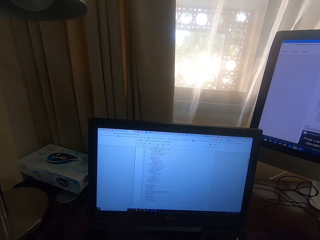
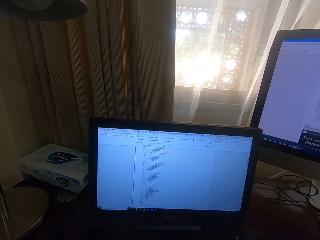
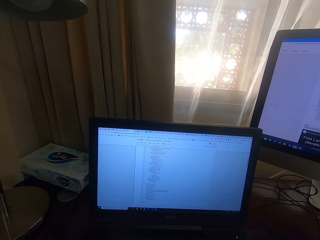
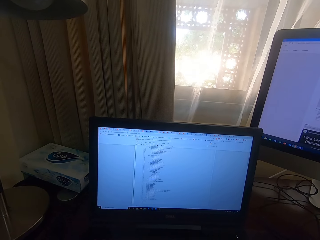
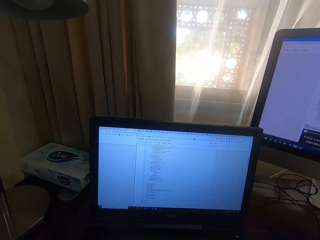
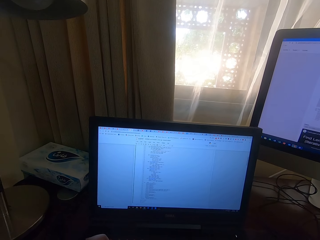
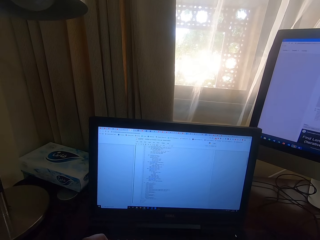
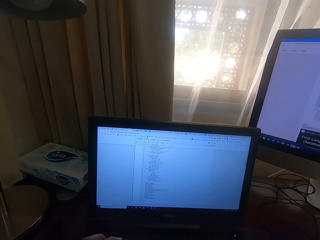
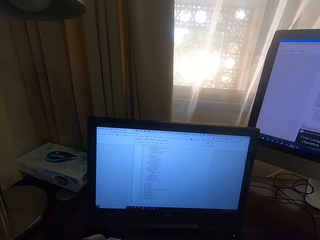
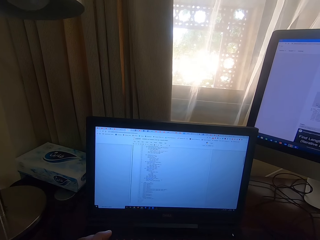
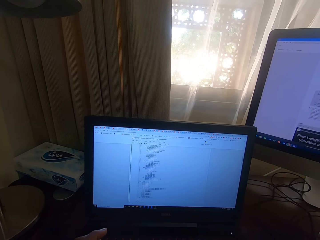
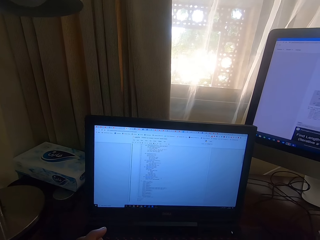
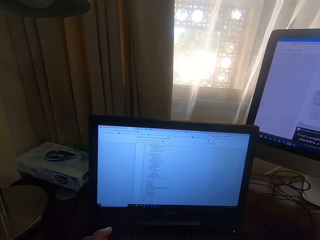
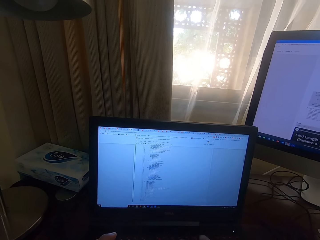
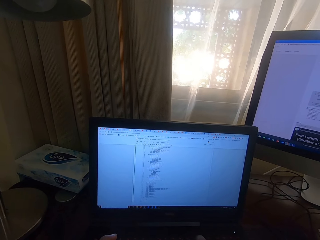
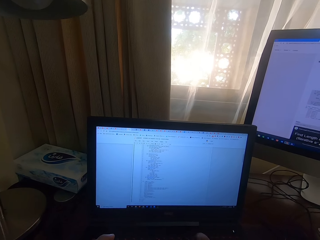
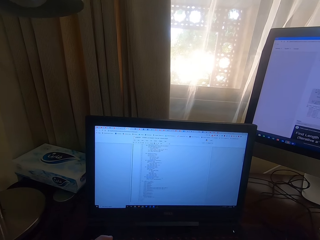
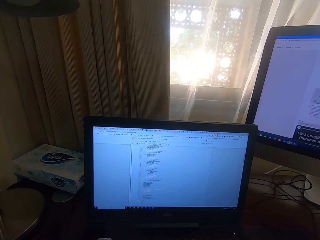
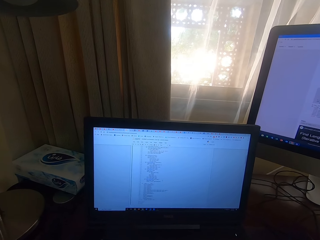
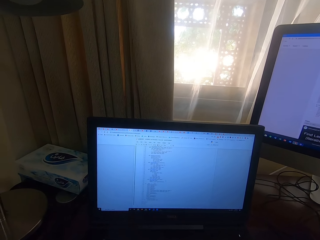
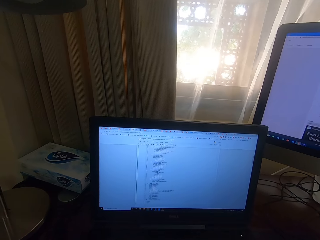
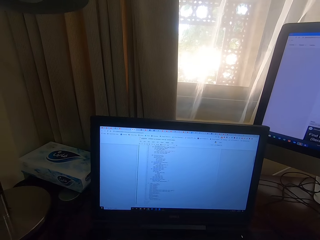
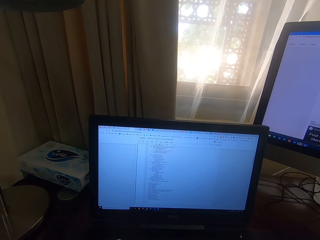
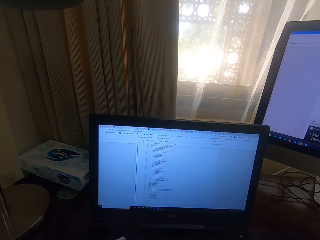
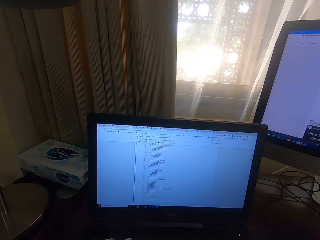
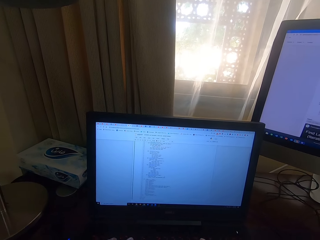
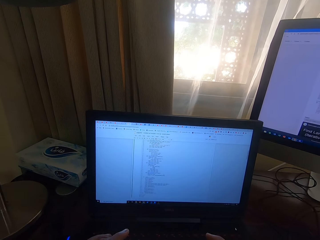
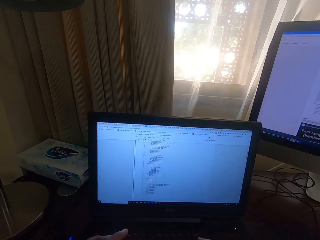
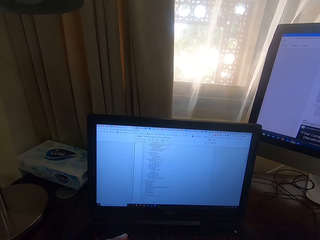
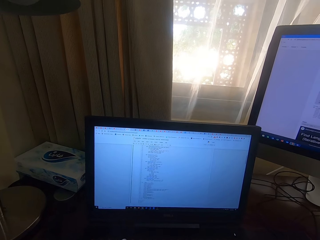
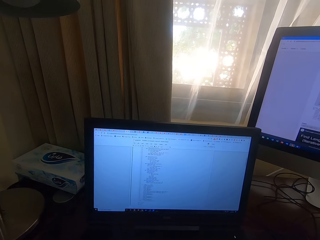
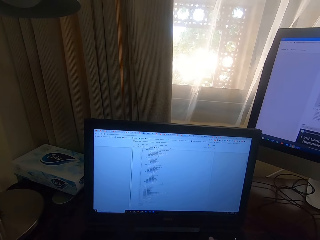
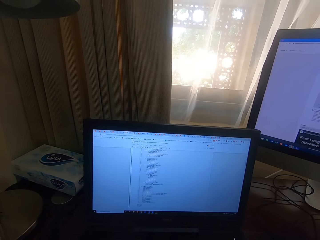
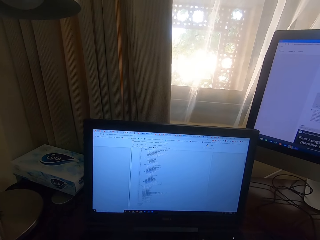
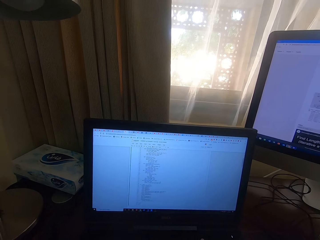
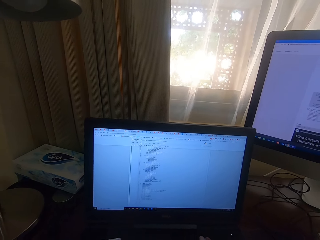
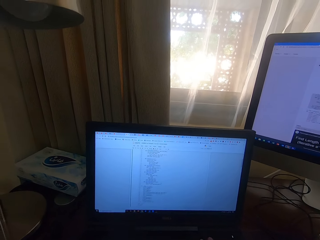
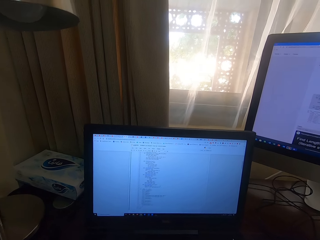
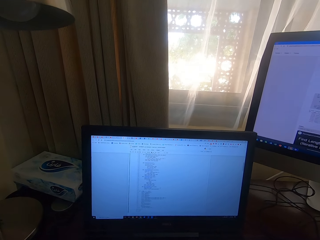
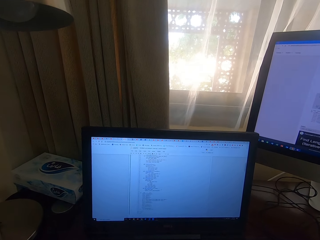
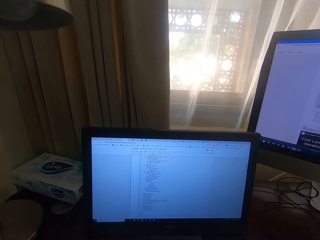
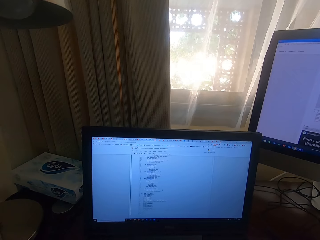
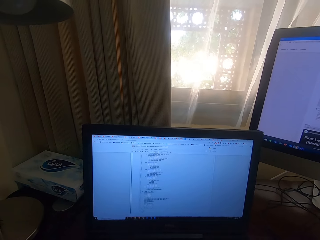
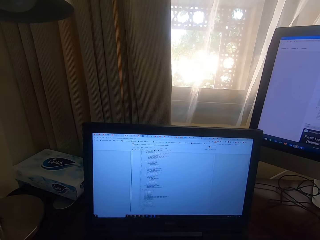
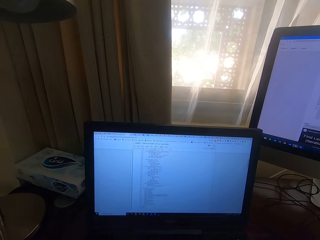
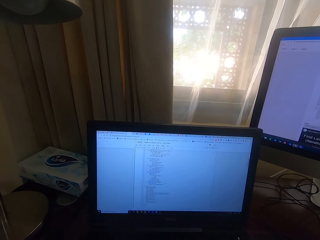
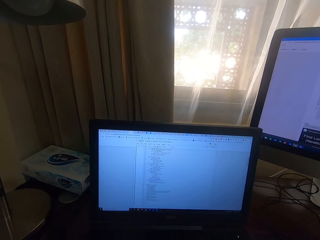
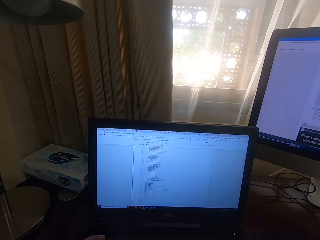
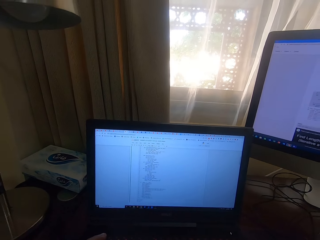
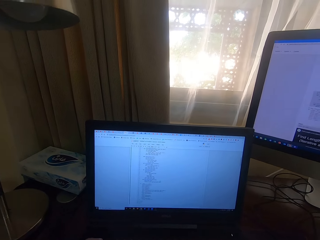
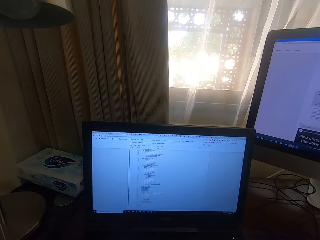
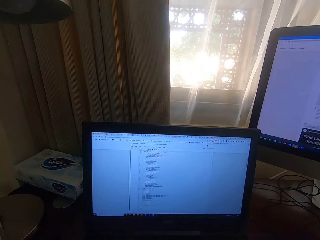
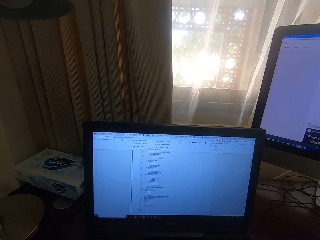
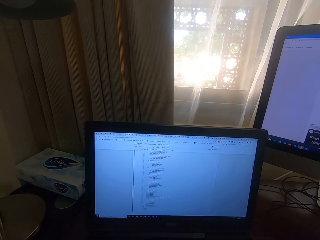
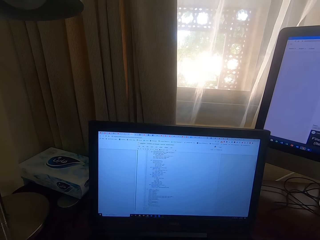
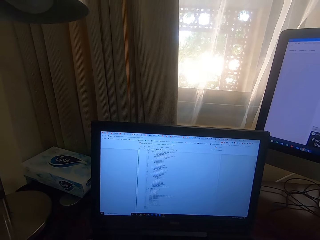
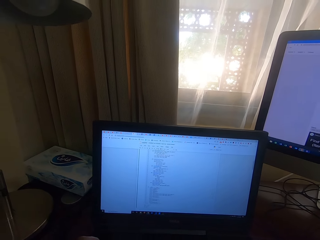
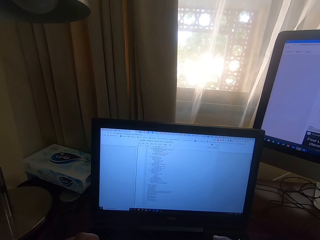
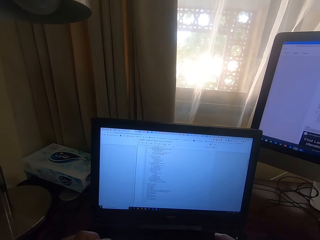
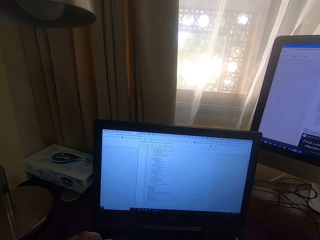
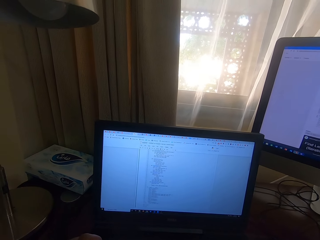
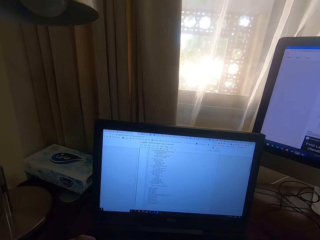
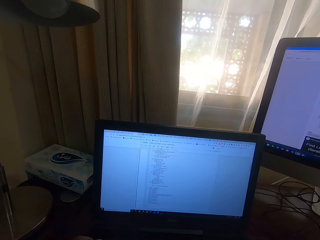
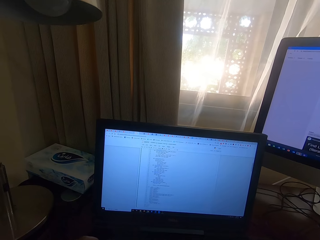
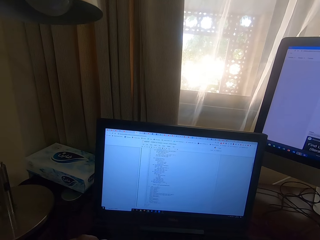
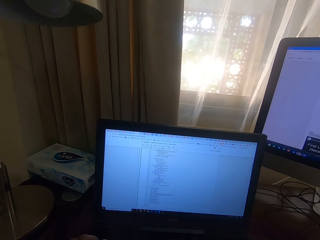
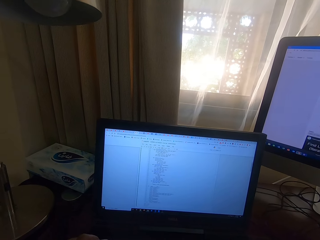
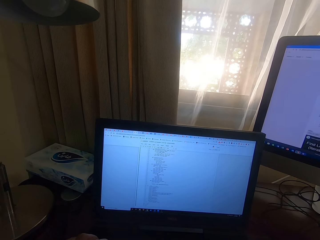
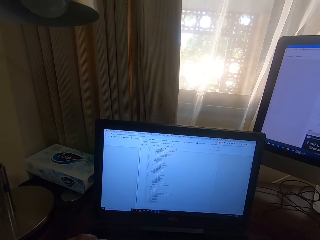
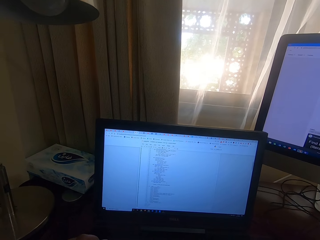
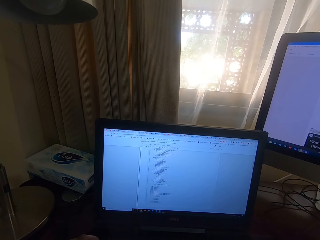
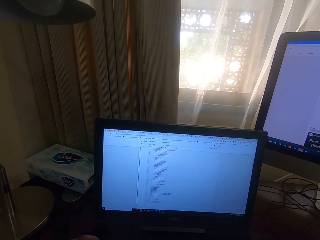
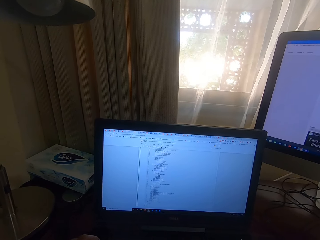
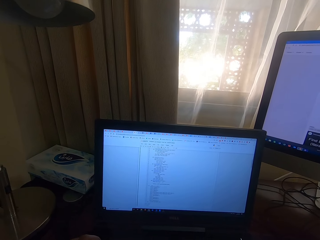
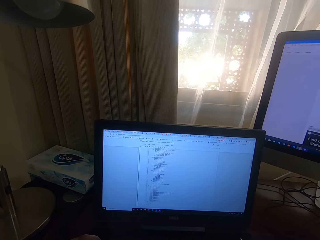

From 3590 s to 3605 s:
The camera wearer types on the laptop. They look at the laptop.

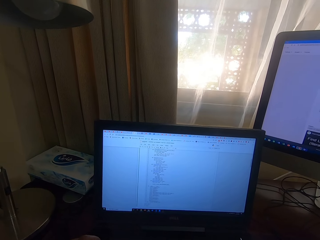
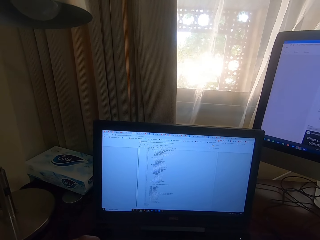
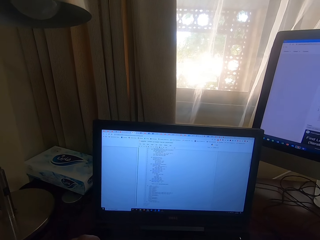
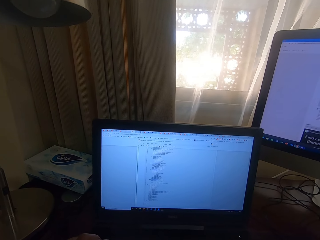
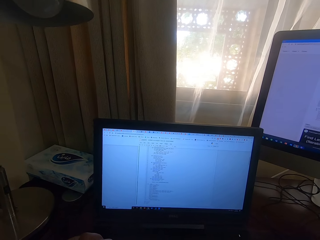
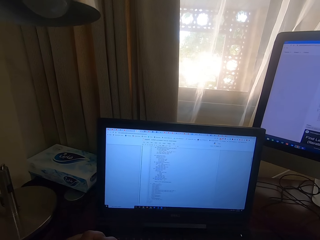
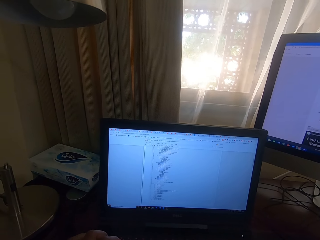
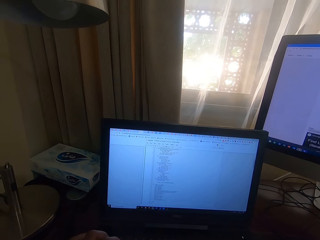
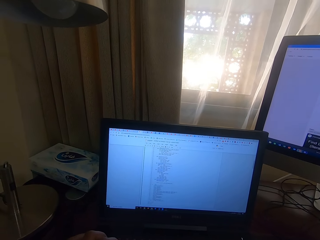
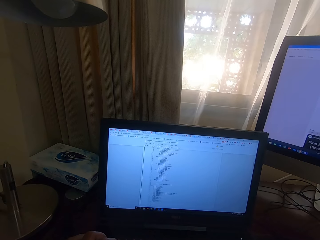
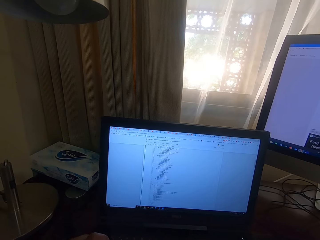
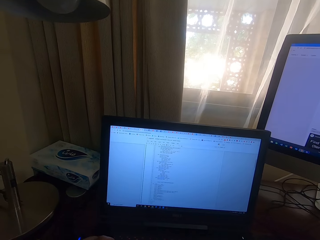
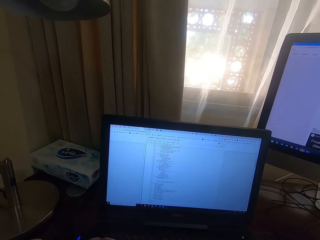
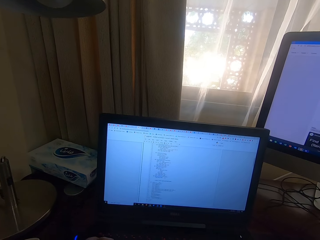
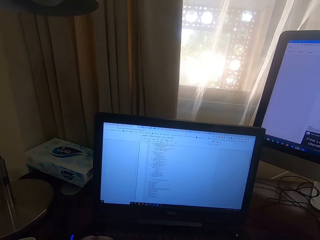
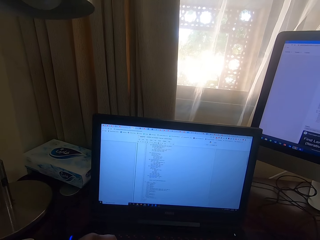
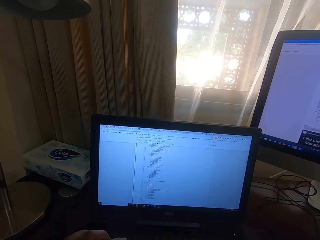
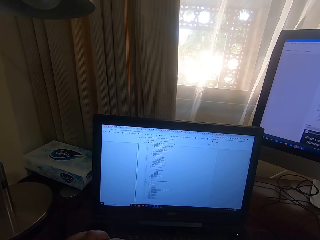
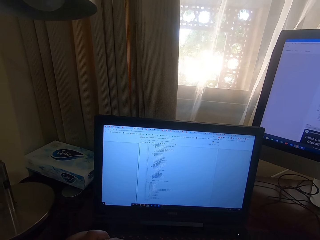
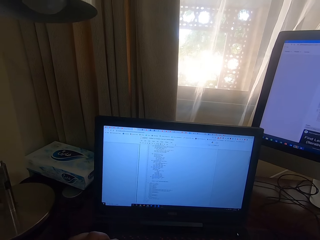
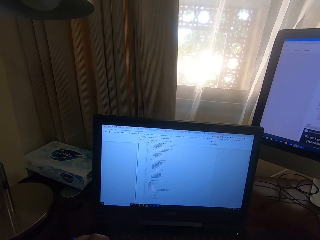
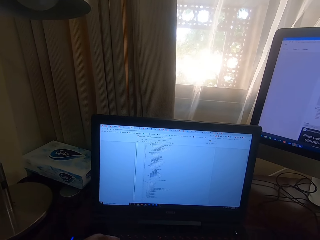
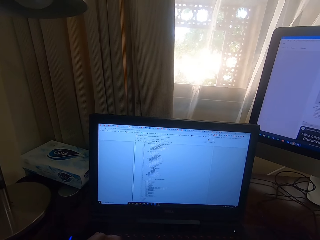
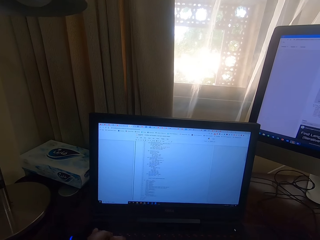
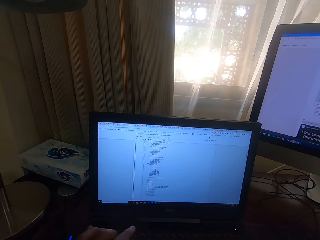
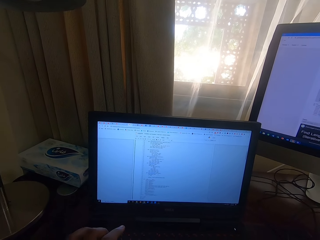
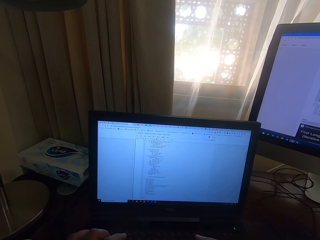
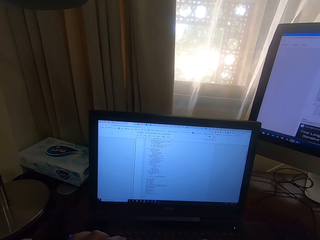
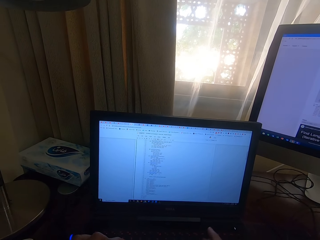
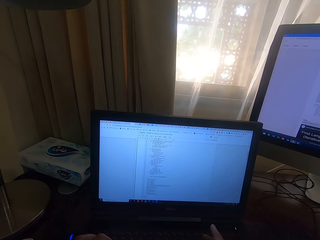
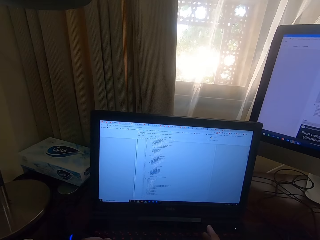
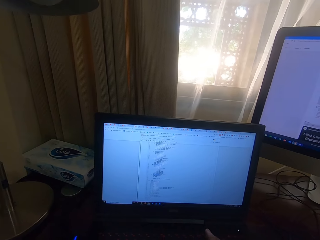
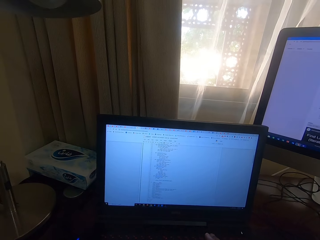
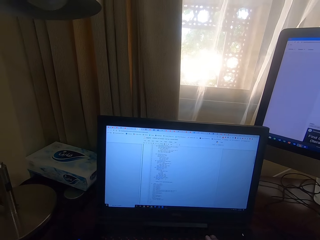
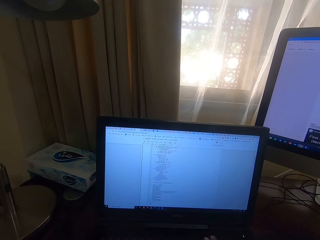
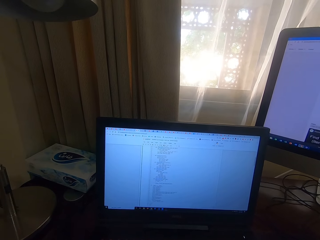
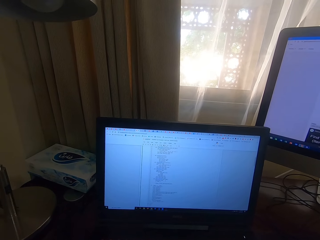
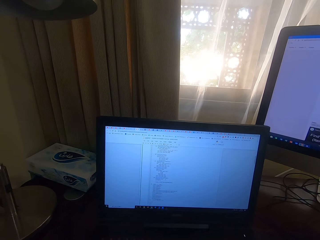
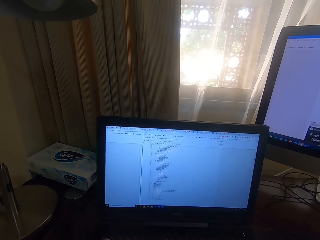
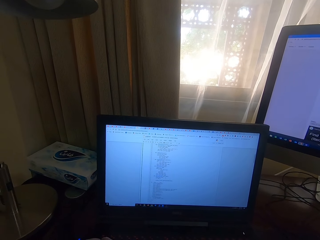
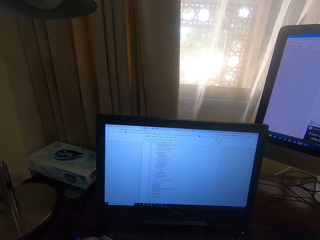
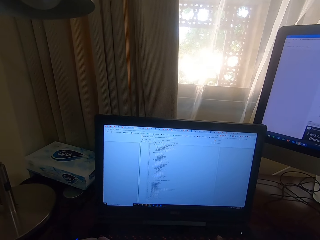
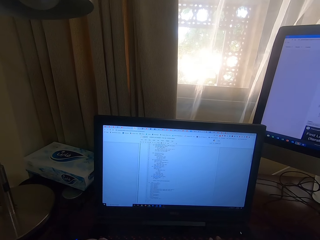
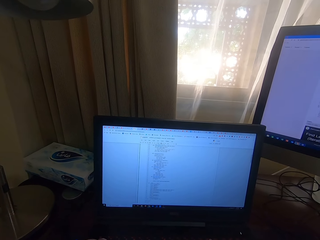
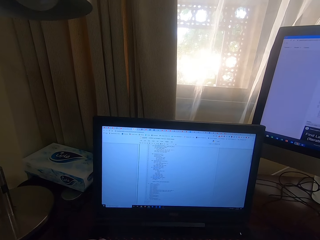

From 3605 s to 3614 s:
The camera wearer types on the laptop.
